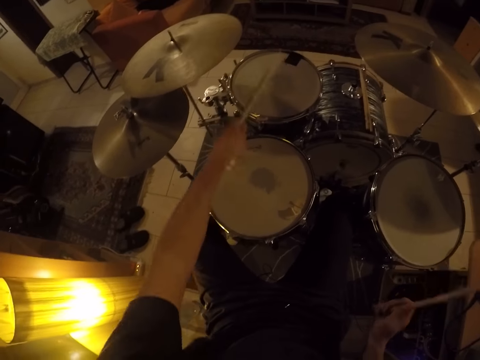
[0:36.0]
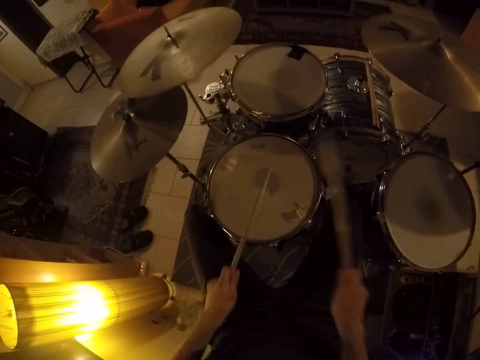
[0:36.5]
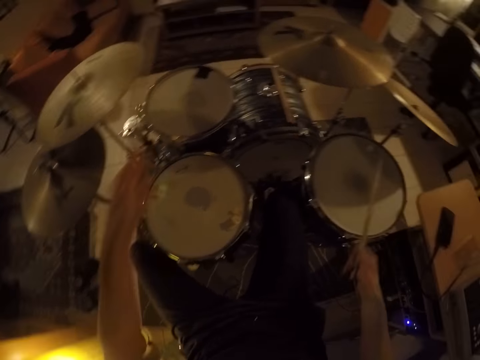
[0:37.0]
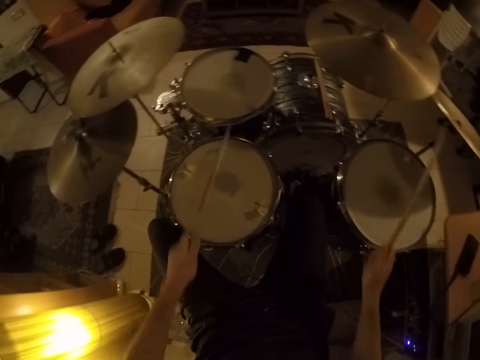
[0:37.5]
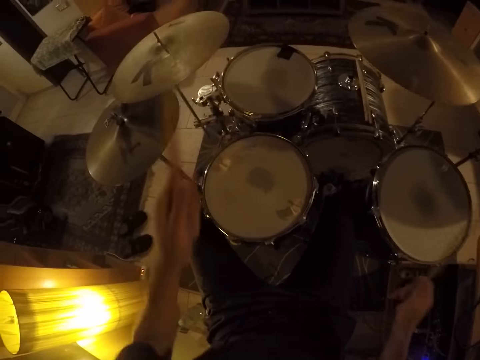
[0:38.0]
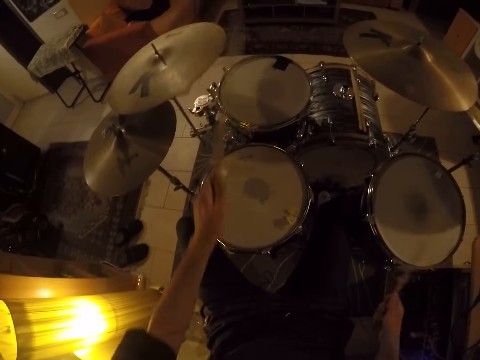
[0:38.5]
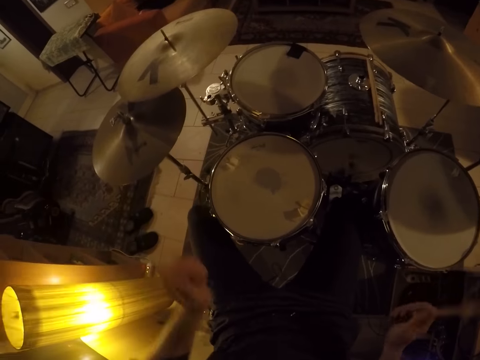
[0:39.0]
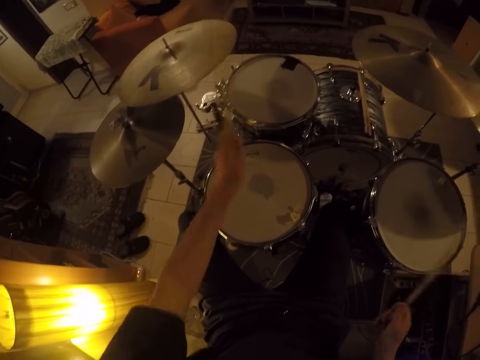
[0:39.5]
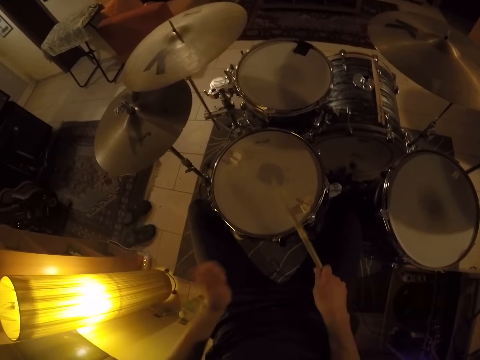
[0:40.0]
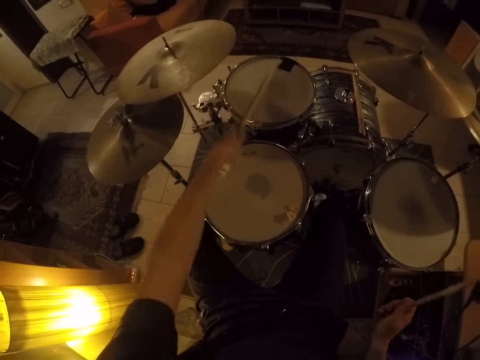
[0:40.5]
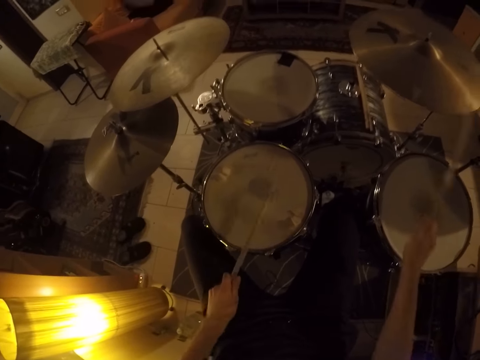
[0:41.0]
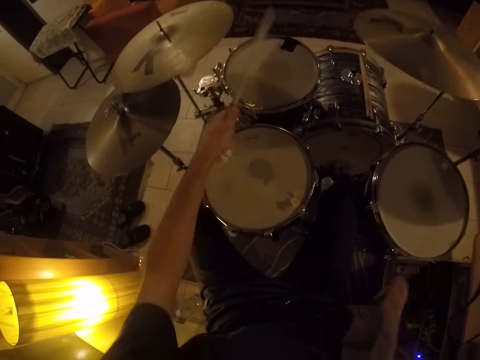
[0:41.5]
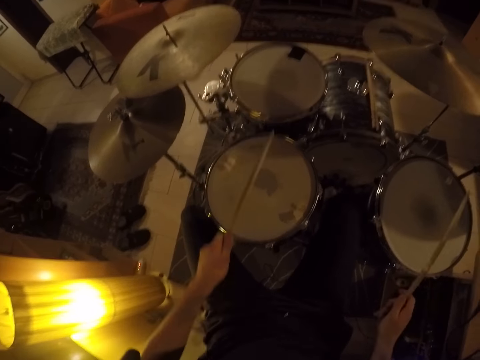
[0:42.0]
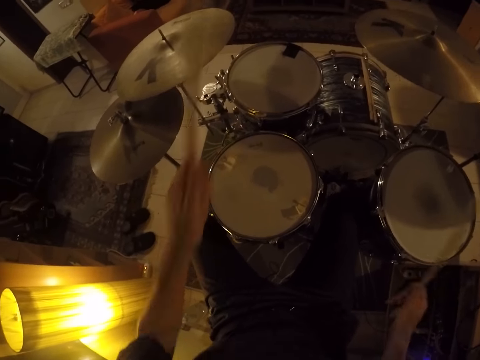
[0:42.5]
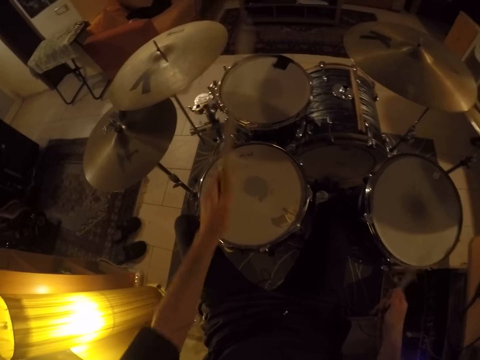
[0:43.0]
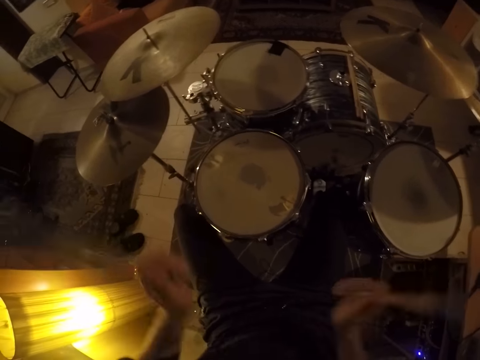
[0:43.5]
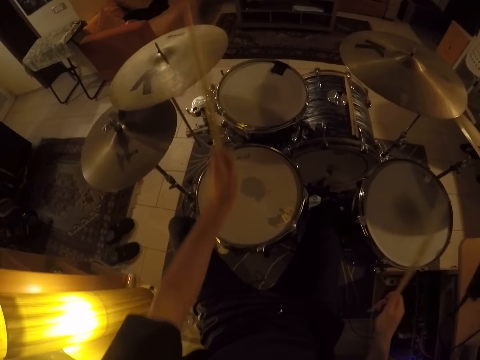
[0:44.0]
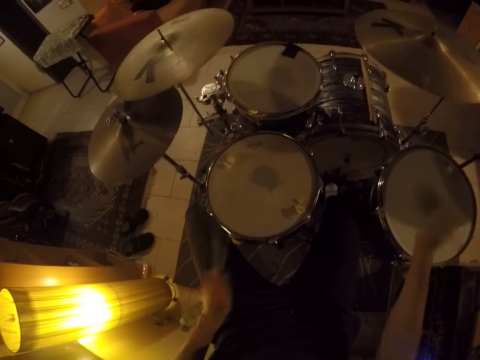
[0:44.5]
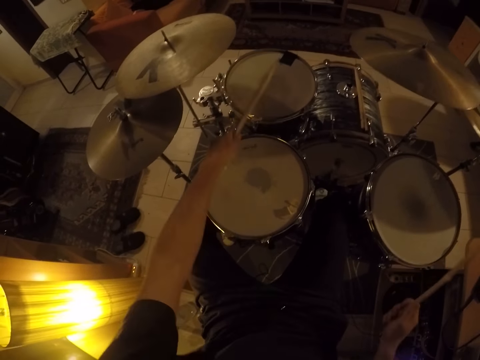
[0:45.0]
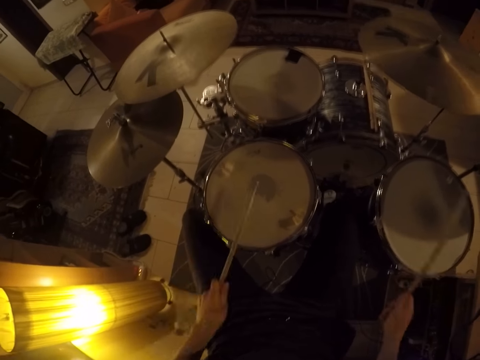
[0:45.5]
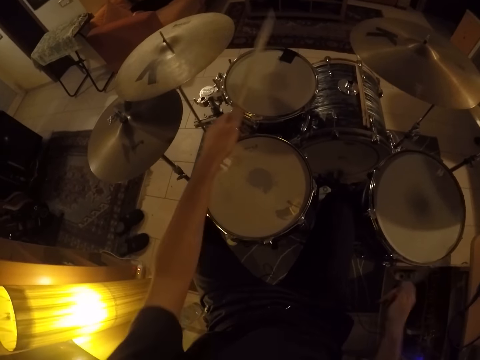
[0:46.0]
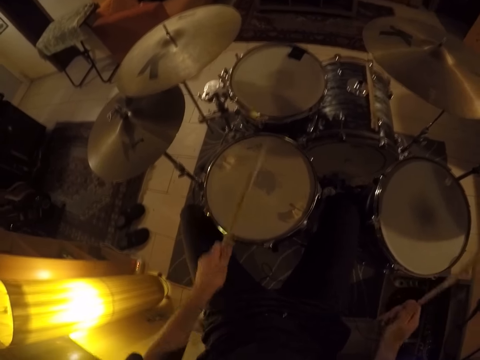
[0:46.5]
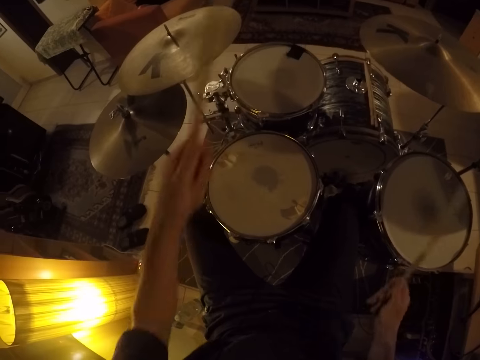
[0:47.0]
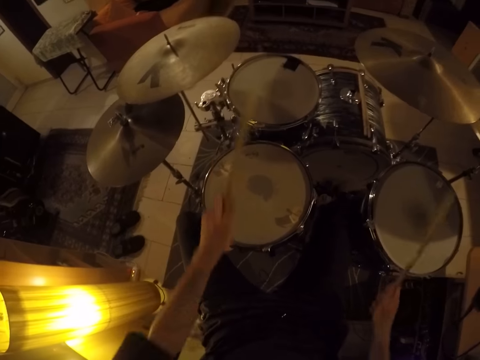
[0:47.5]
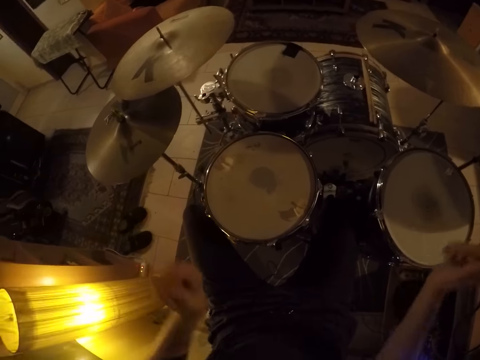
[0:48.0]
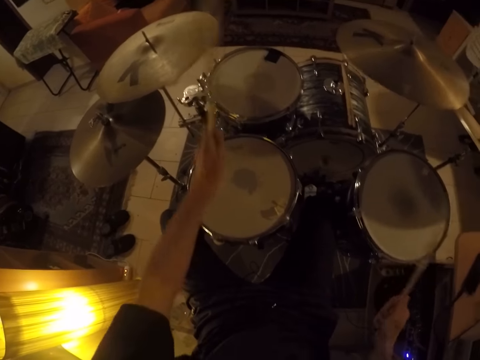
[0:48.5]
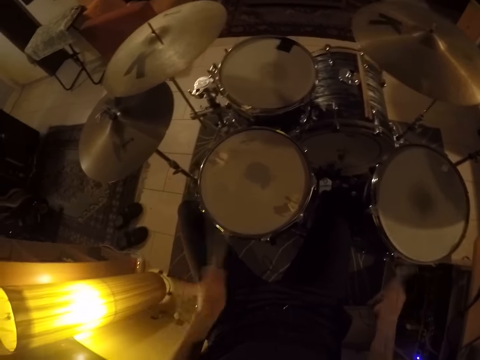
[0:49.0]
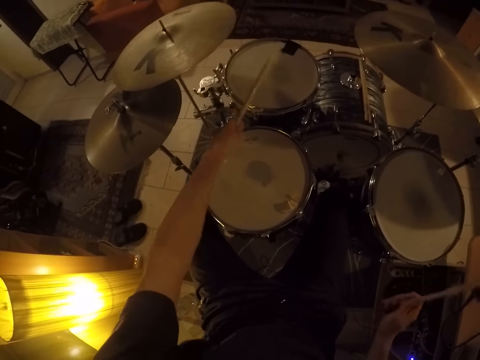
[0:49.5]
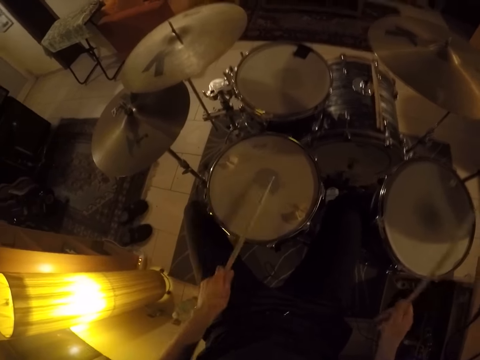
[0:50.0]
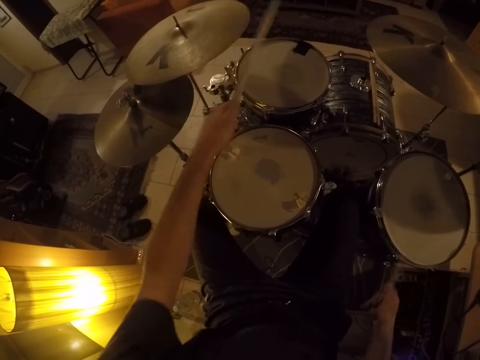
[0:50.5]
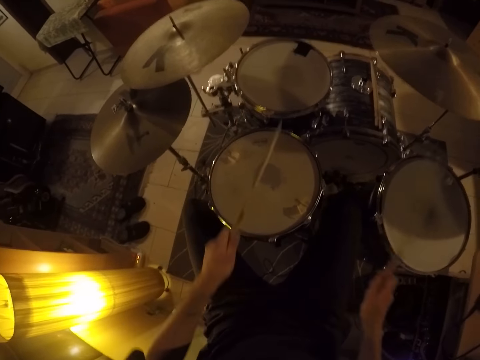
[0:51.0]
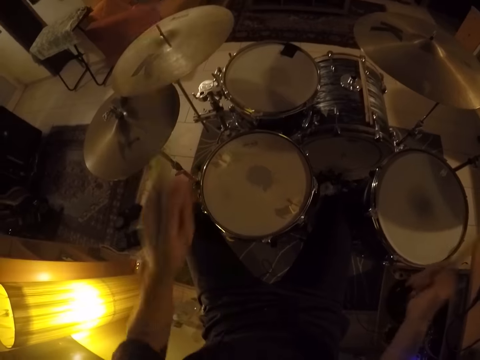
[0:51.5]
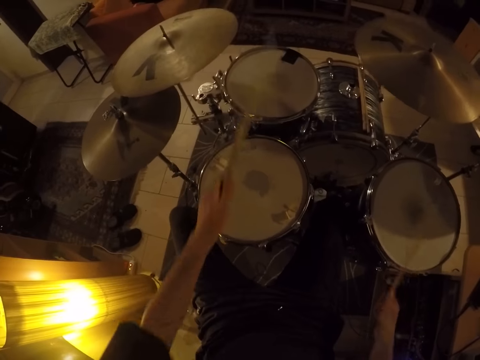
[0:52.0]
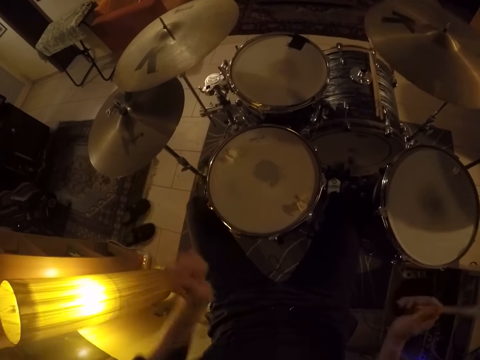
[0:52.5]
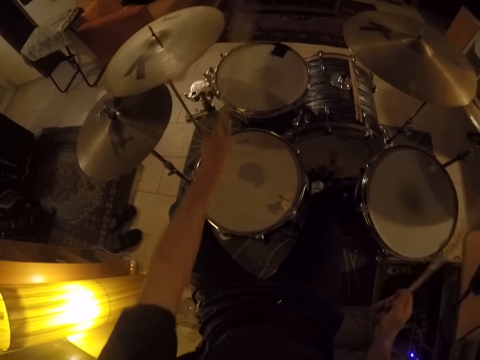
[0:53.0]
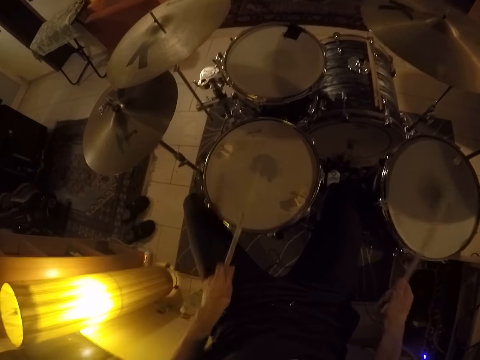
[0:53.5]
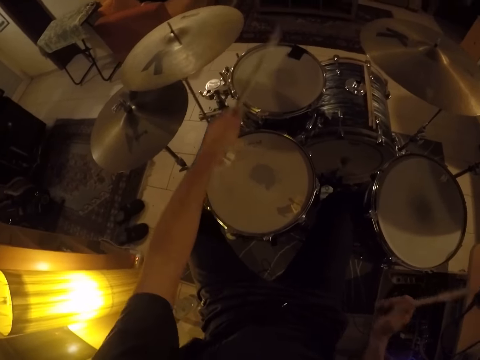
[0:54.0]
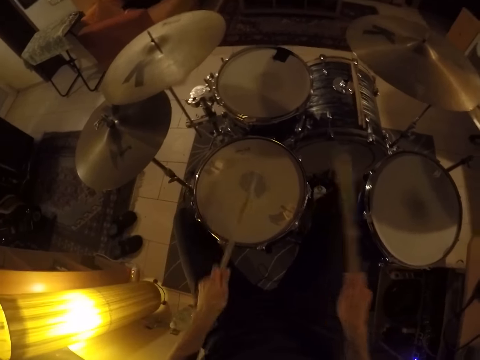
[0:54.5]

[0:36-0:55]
The camera wearer plays the crash cymbal with the drumsticks repeatedly.

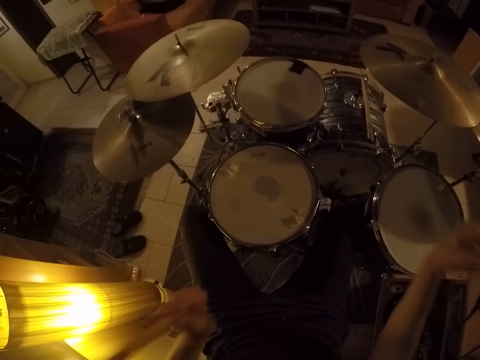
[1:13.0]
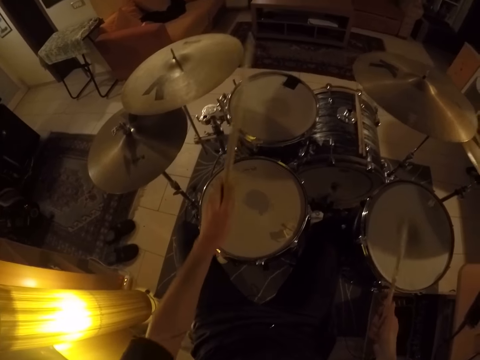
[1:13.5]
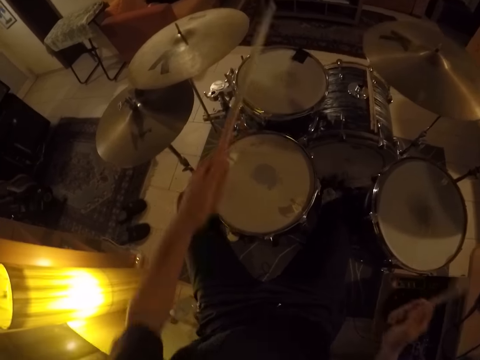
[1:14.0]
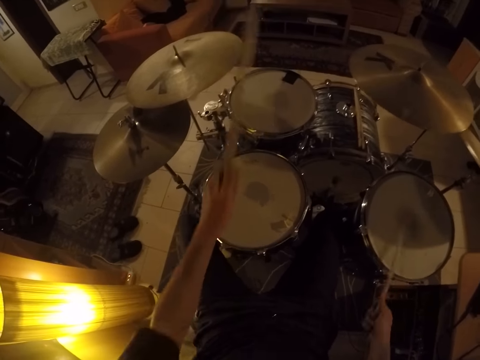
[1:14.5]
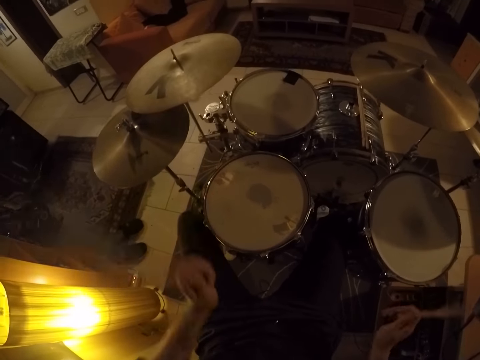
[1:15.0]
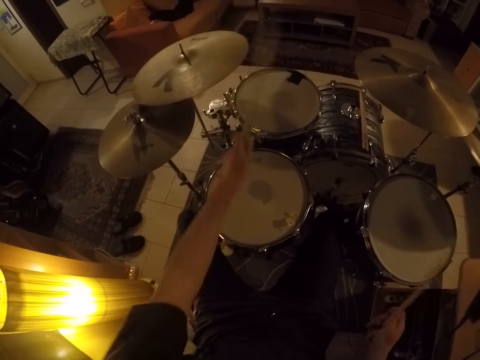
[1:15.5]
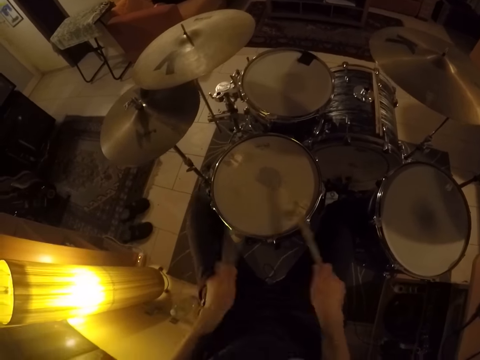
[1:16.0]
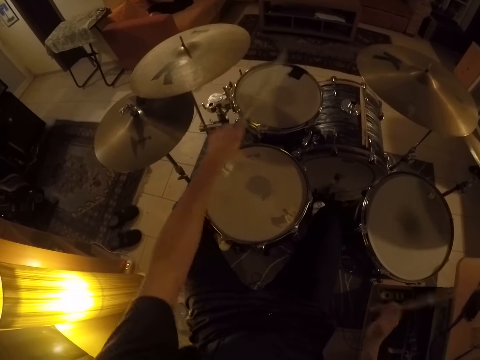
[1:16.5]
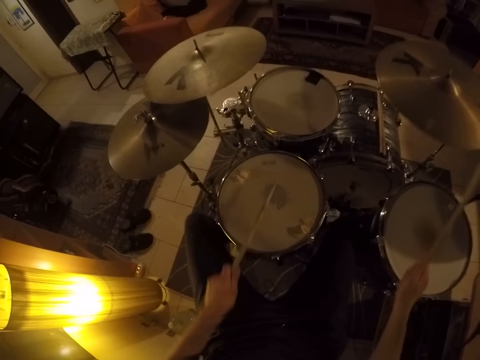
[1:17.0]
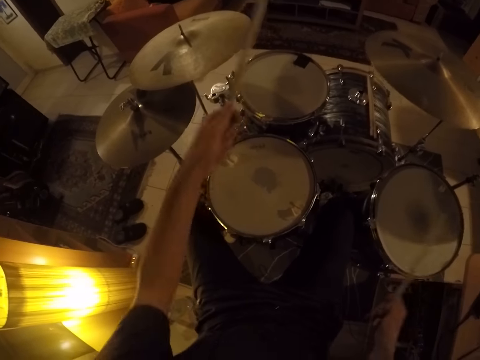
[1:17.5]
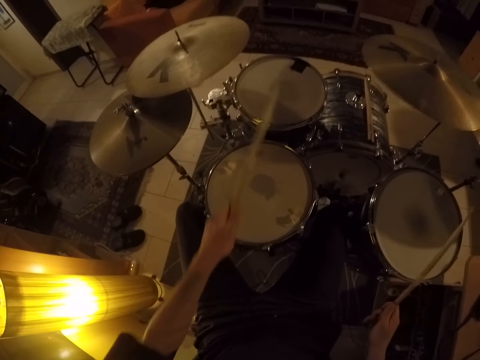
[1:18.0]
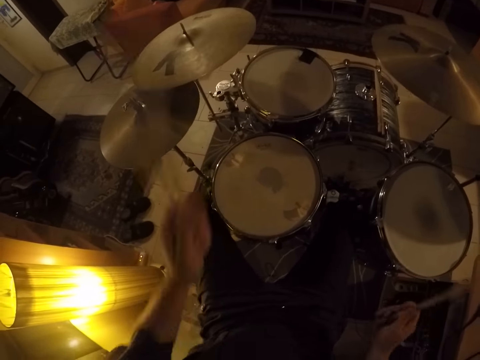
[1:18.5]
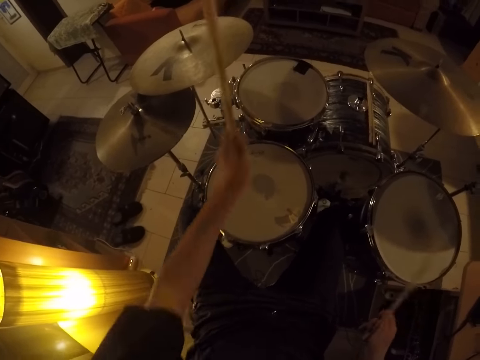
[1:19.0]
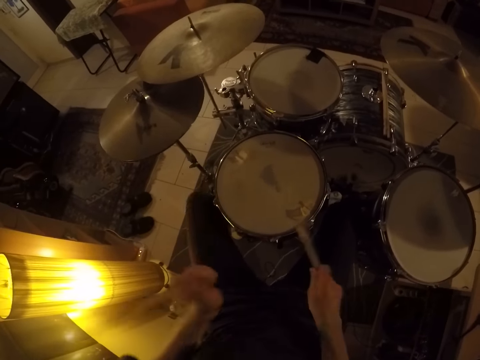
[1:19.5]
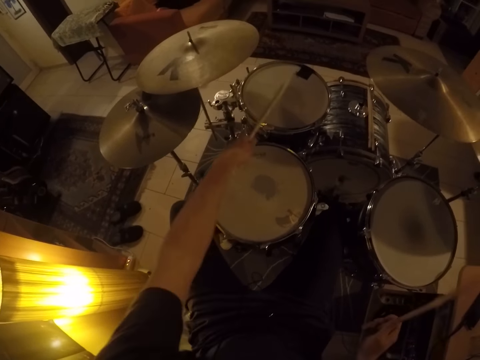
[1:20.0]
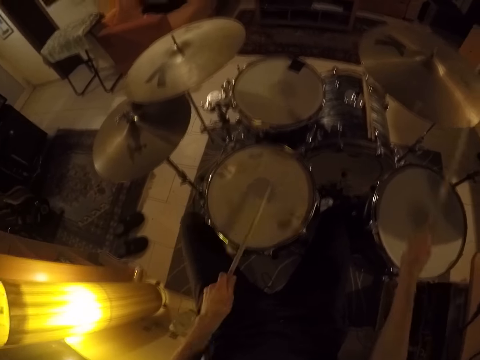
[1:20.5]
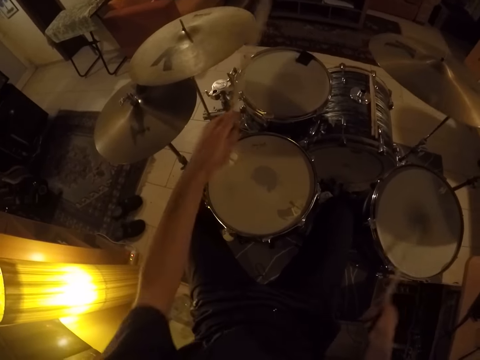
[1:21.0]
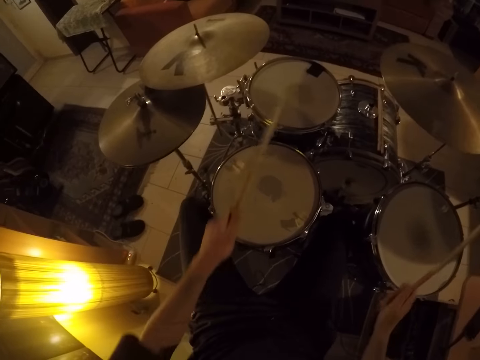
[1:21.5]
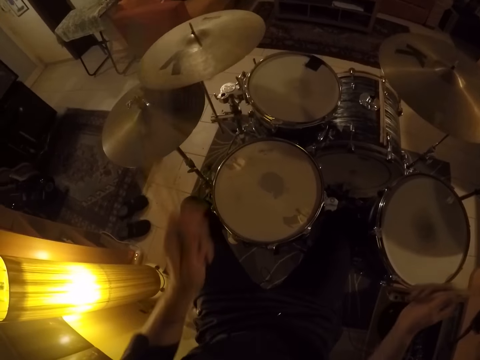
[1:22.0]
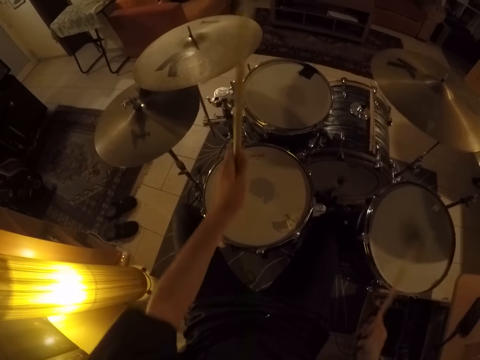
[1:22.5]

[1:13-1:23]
The camera wearer plays the drum set with the drumsticks in both hands and his feet. He plays the crash cymbal with the drumsticks repeatedly.
